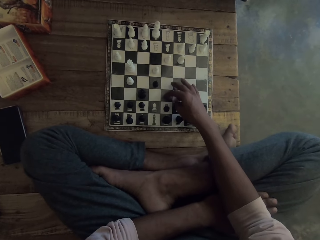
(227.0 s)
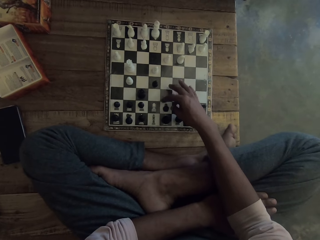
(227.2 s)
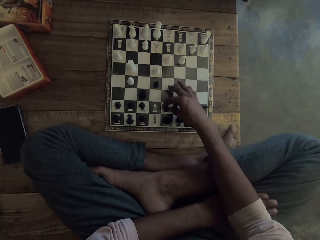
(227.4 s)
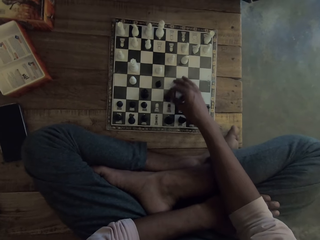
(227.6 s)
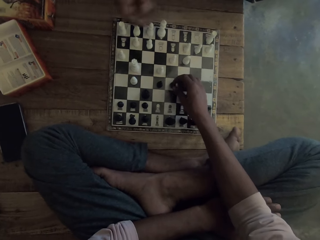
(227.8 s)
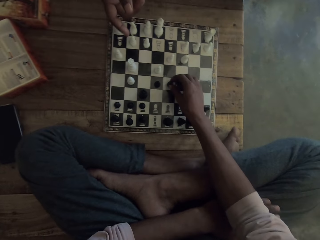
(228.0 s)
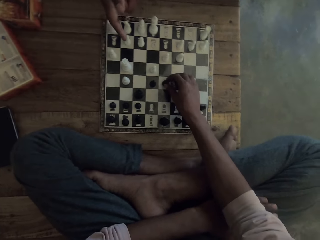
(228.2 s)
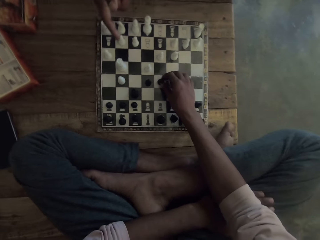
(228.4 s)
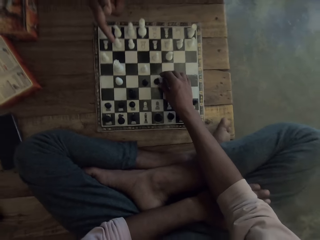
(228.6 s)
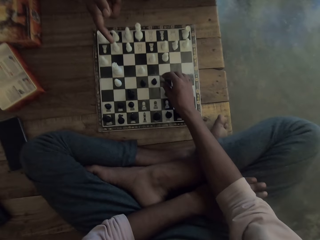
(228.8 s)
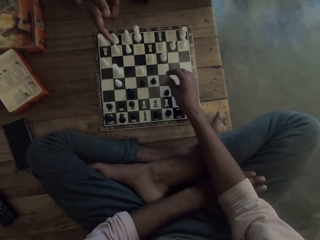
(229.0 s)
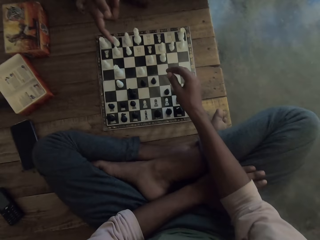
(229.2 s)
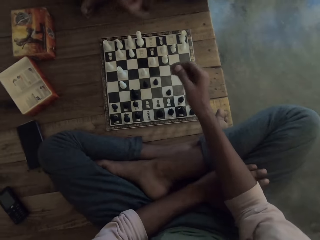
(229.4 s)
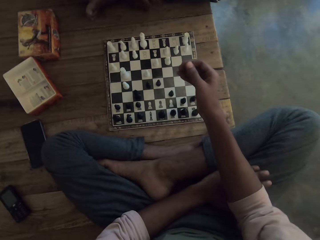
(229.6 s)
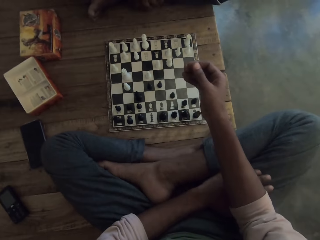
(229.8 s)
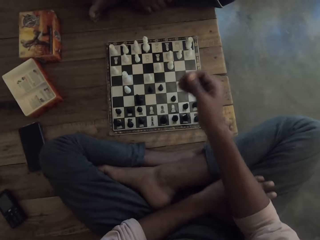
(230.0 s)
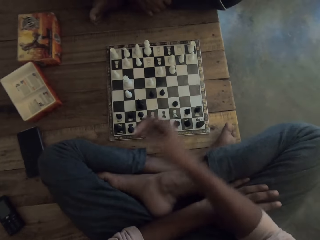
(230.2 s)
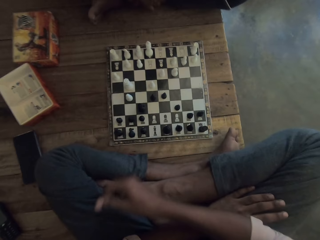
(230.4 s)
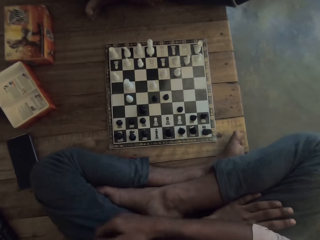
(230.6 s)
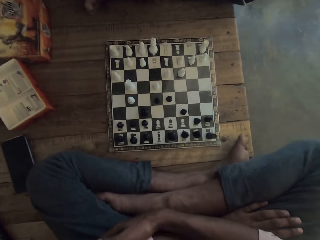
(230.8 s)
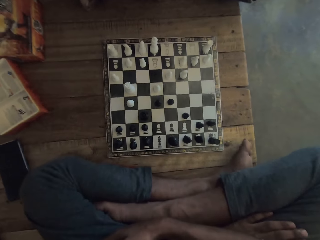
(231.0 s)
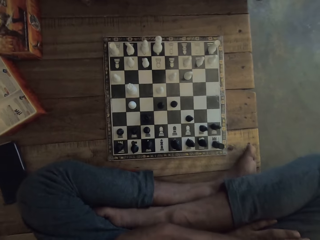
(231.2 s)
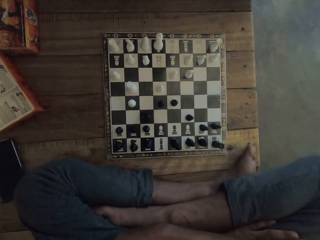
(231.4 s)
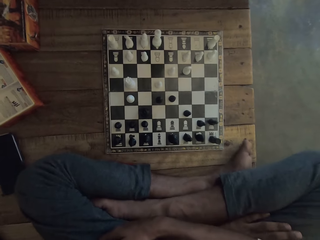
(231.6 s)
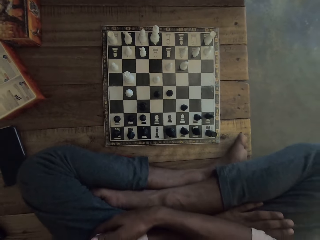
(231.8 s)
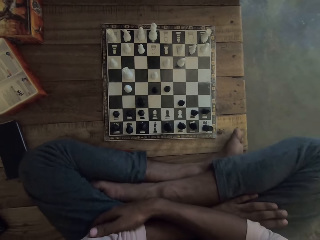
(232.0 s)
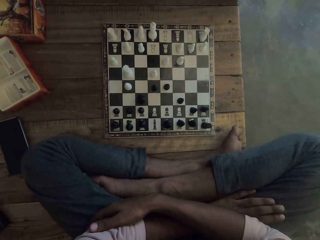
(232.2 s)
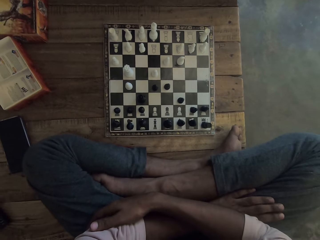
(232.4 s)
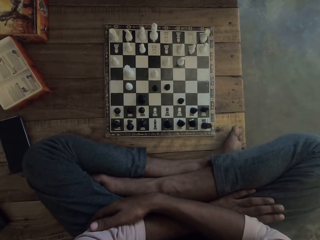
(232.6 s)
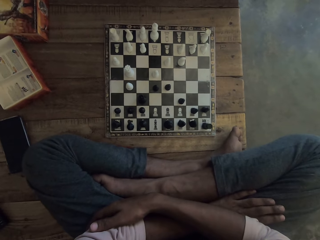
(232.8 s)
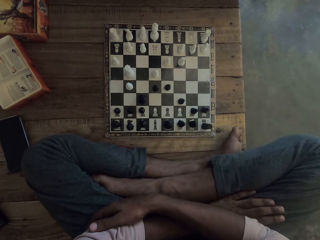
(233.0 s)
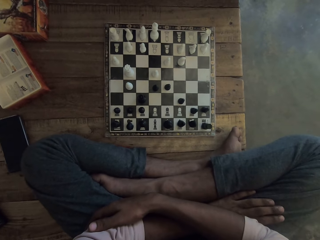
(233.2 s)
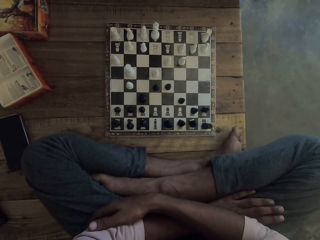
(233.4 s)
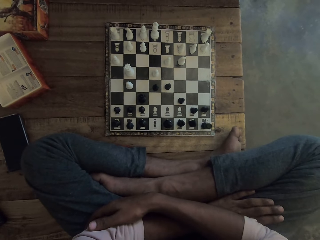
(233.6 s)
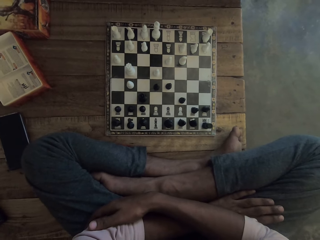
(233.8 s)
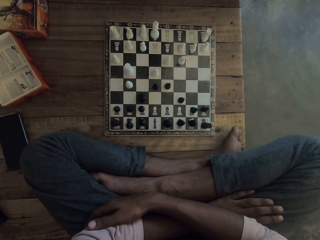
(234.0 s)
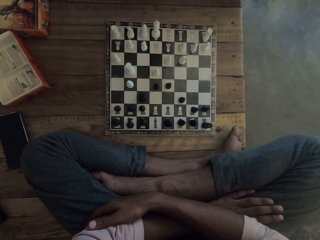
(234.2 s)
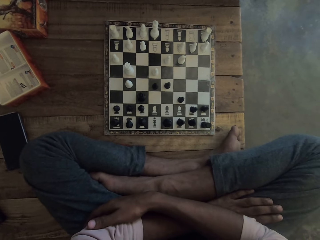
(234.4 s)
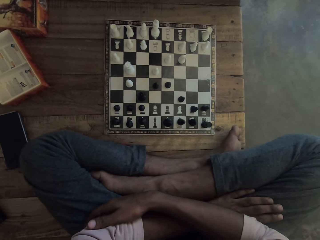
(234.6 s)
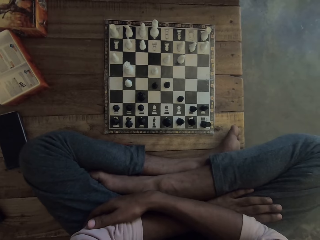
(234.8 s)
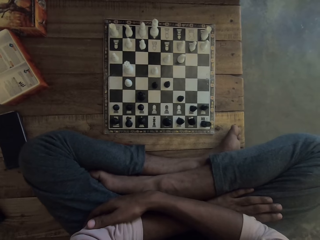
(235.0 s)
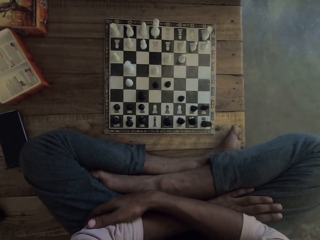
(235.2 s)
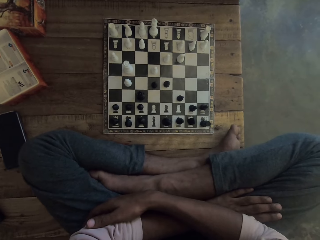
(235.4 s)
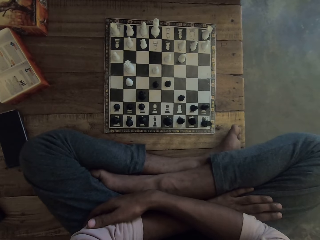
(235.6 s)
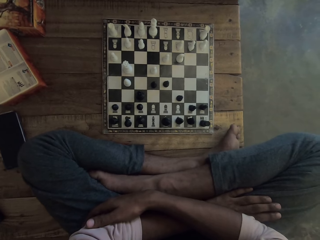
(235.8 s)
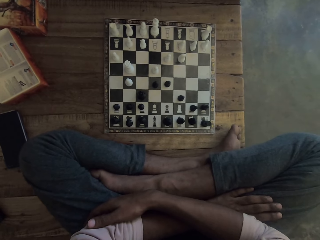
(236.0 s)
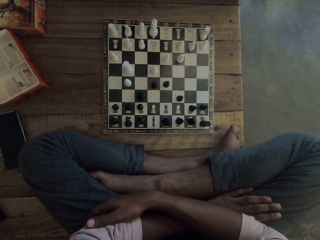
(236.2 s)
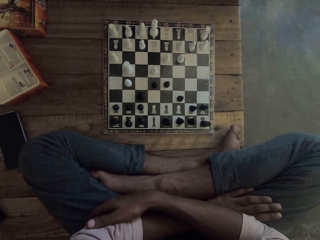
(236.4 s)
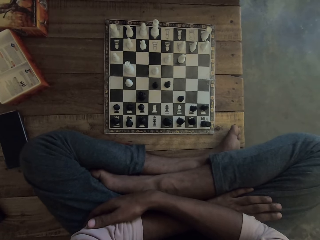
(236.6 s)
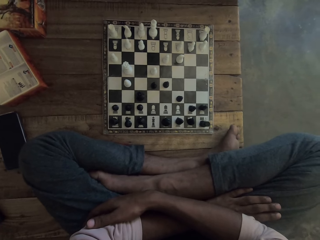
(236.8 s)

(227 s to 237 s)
The camera wearer moves the piece forwards. A man talks to the camera wearer. The camera wearer lets go of the piece. The man points at the chess board. The camera wearer stares at the chessboard.

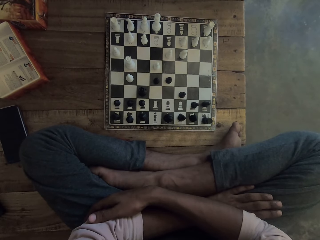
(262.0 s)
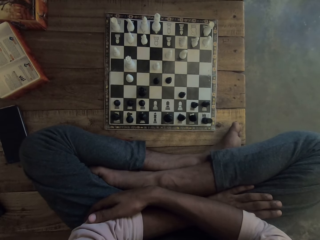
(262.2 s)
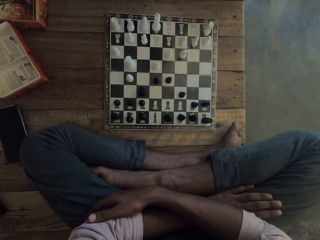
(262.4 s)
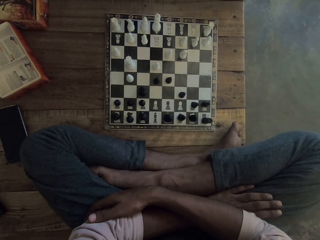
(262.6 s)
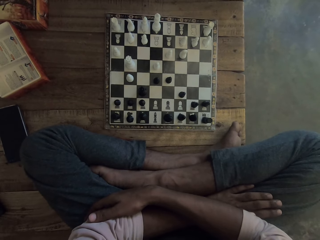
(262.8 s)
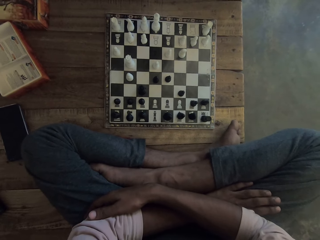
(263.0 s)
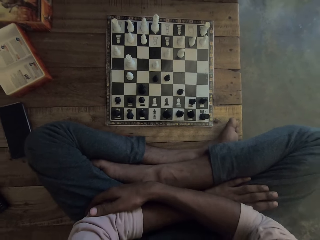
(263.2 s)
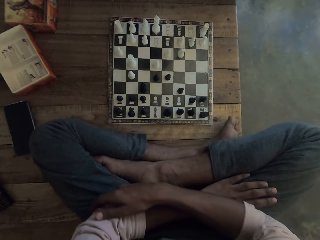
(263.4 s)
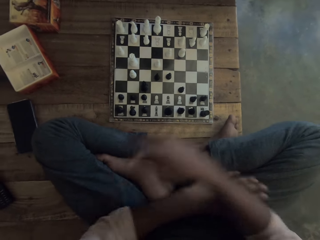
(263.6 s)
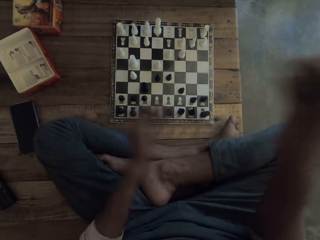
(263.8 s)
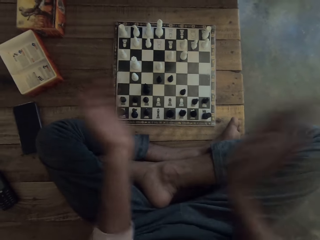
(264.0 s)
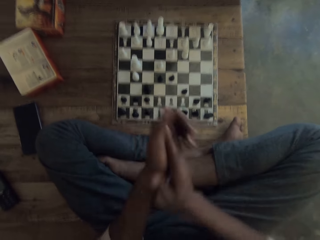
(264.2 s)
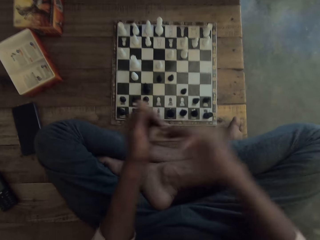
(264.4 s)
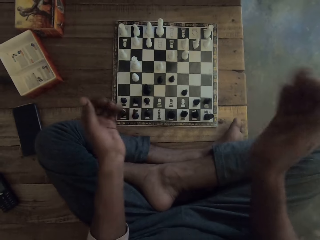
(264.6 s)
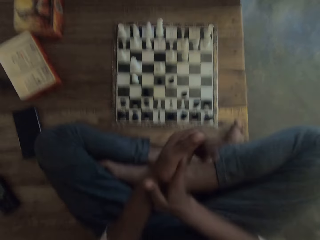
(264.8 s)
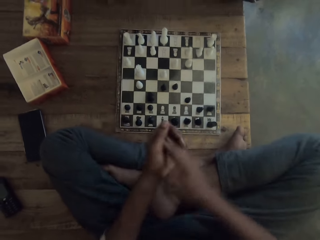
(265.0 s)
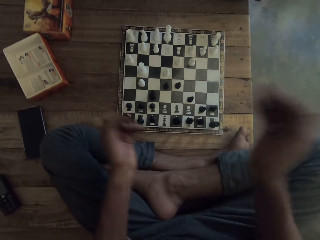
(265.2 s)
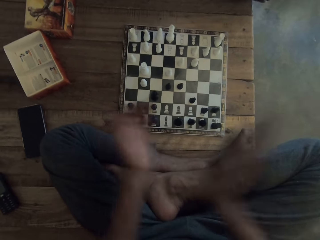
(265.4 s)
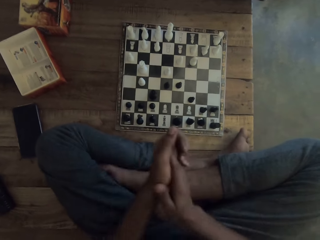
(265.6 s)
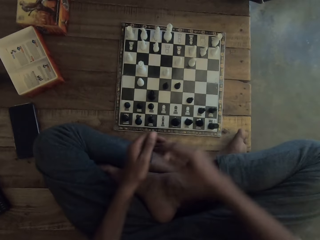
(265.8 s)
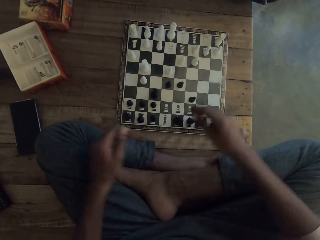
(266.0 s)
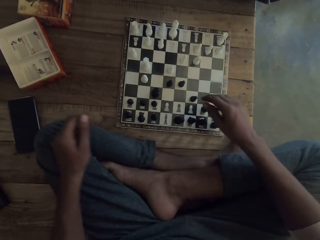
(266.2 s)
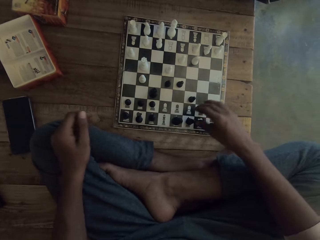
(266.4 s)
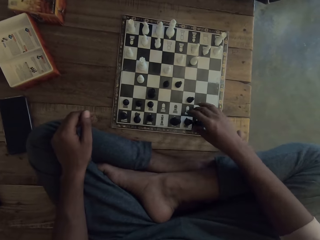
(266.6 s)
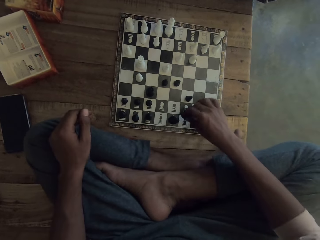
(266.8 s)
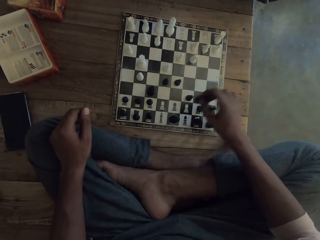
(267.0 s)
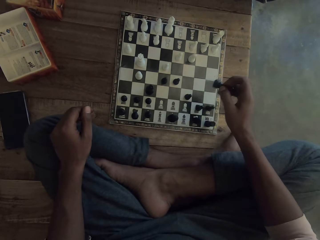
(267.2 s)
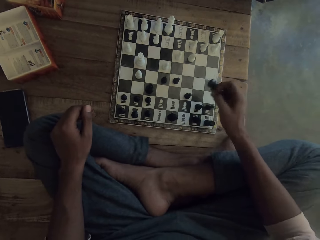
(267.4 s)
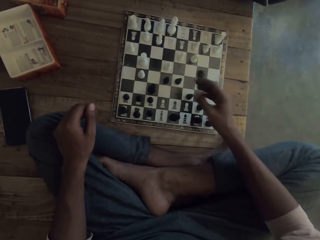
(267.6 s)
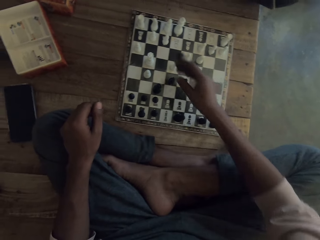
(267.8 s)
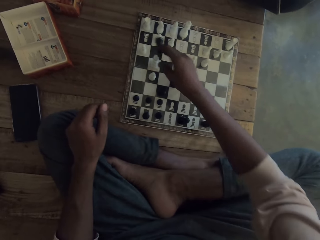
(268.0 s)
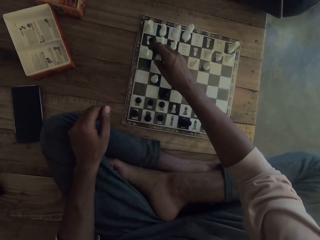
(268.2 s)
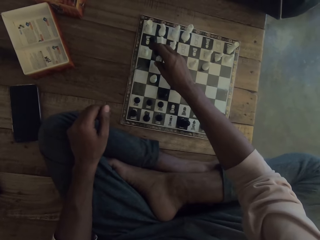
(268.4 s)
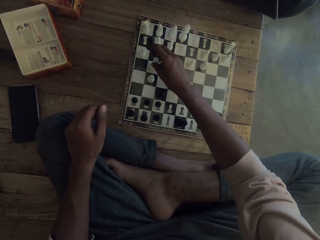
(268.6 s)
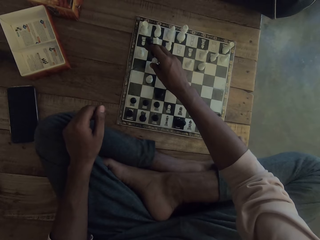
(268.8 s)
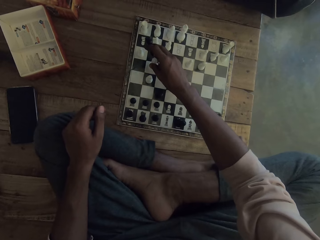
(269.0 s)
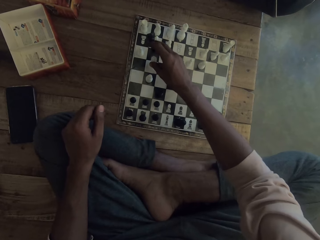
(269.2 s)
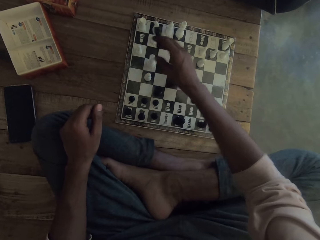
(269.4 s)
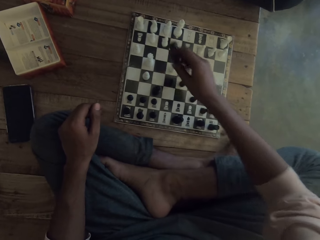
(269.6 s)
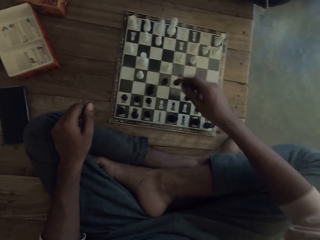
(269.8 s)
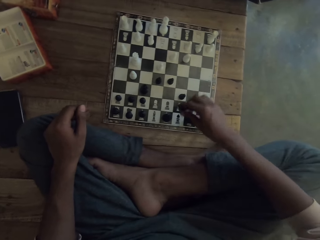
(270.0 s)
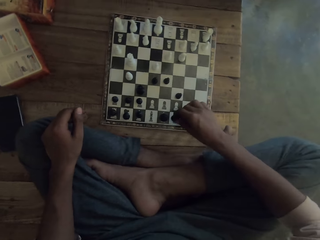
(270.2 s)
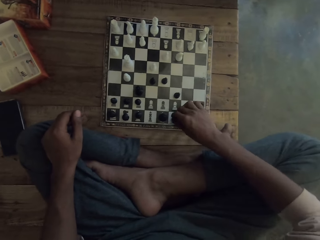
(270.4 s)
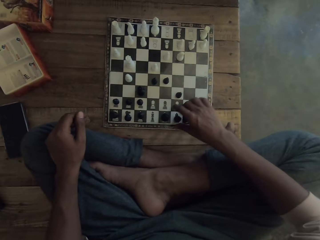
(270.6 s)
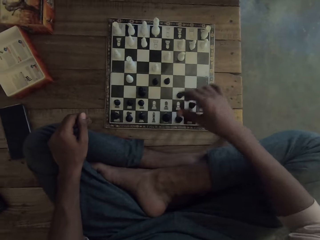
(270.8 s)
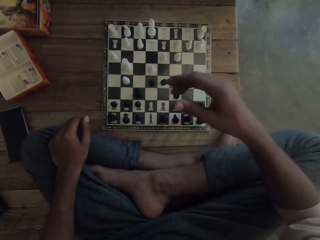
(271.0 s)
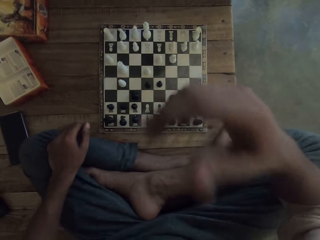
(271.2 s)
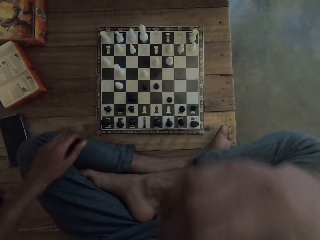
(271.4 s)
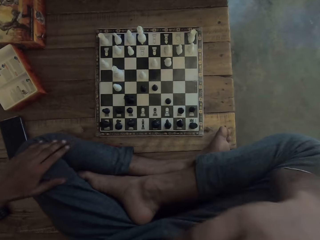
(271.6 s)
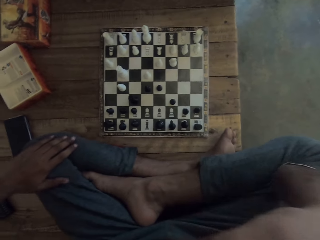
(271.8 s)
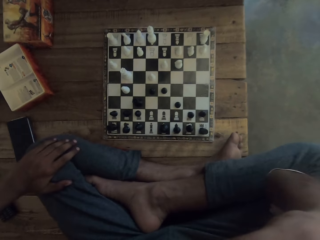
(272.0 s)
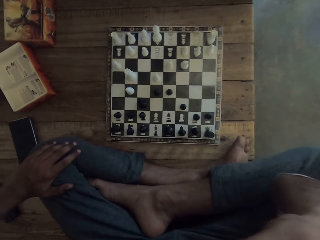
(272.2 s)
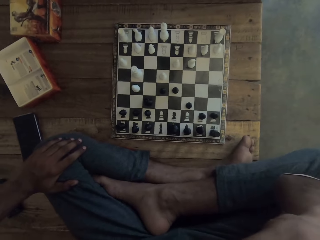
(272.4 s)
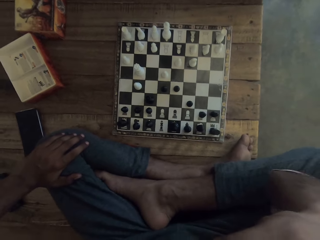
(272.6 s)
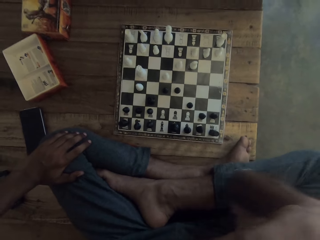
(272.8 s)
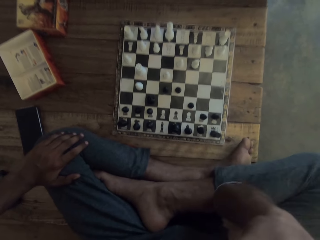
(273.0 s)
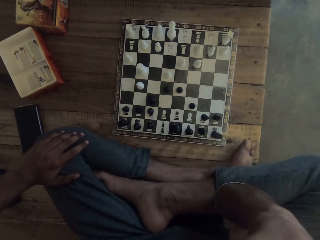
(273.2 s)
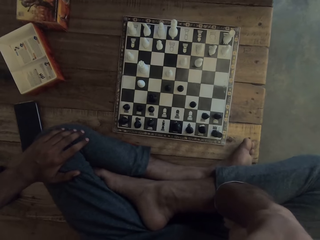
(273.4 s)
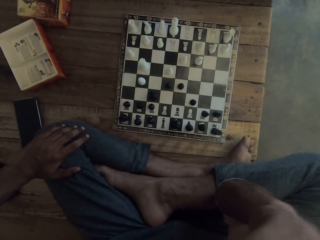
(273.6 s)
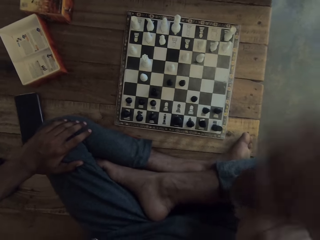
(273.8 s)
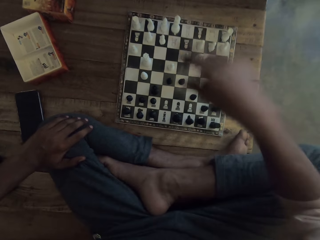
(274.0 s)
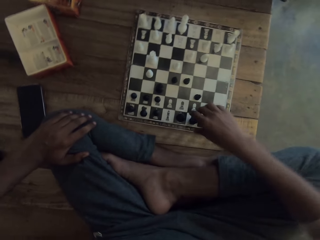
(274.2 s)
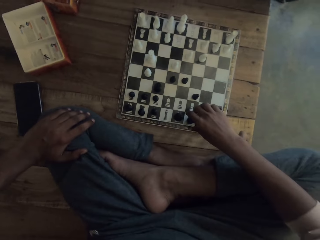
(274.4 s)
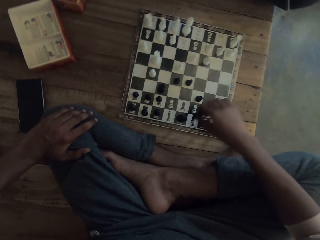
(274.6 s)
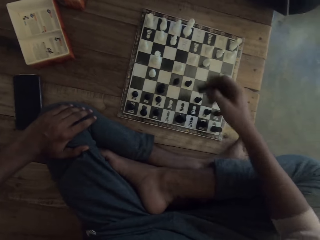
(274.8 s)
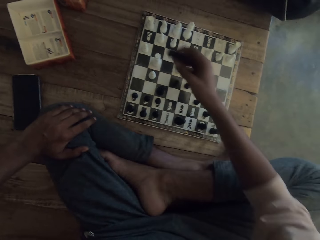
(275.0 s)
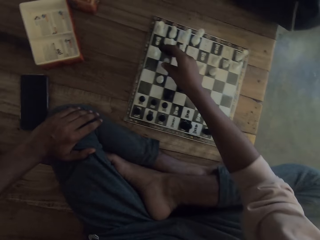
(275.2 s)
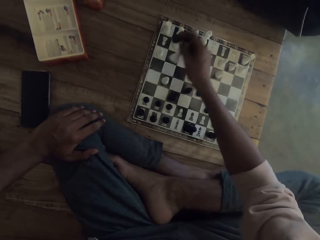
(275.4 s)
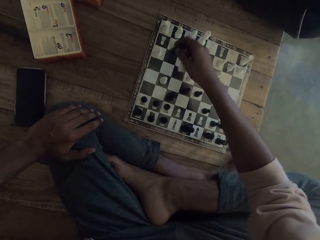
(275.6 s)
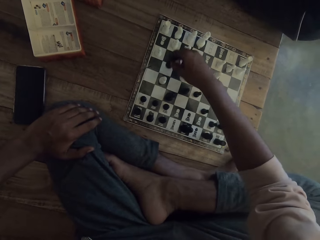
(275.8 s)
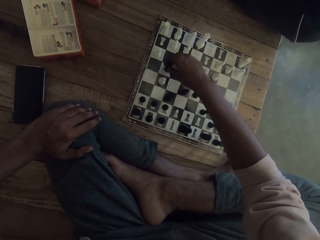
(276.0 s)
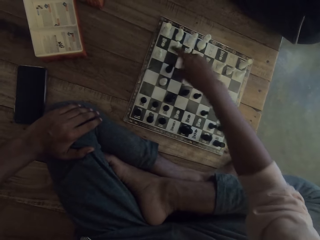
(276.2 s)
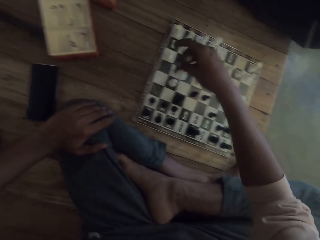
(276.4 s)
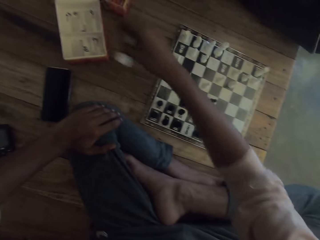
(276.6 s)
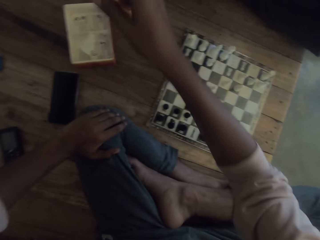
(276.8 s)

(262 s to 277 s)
The camera wearer claps his hands. He talks to a man. He moves his hand towards the chessboard. He lifts up the piece with his hand. He plays chess game. He moves his hand forwards. He moves his hand towards himself. He places the piece on the chessboard. He lets go of the piece. He raises his hand towards his face. He talks. He touches his face. He stares at the chessboard. He lowers his hand towards the chessboard. He plays chess game. He lifts up the piece with his hand. He moves his hand forwards. He picks up a white piece of the chessboard. He places the piece on the chessboard.
